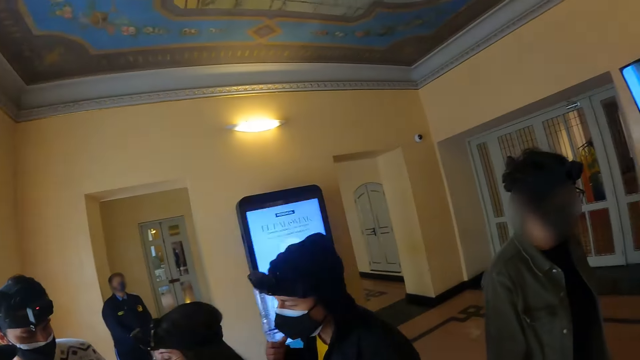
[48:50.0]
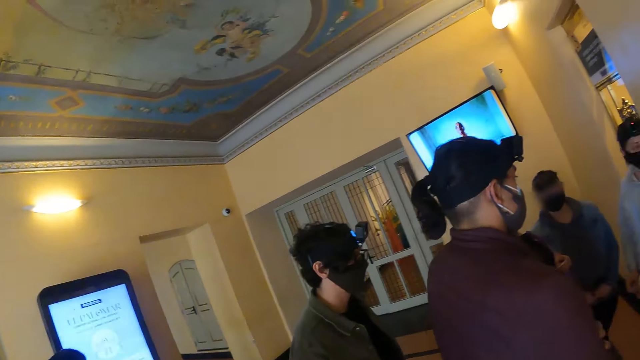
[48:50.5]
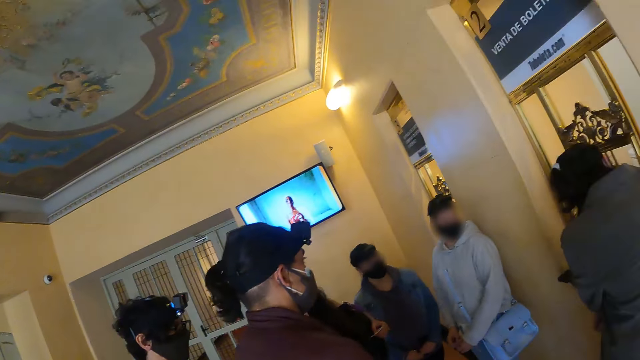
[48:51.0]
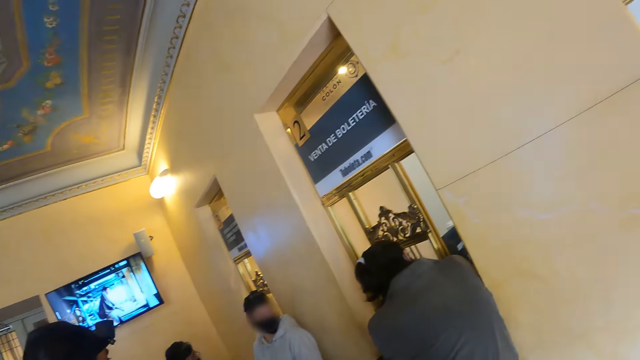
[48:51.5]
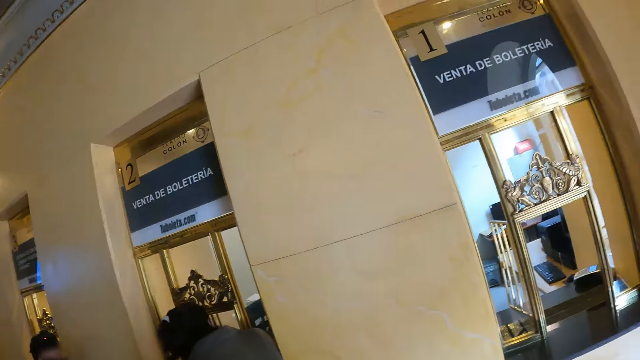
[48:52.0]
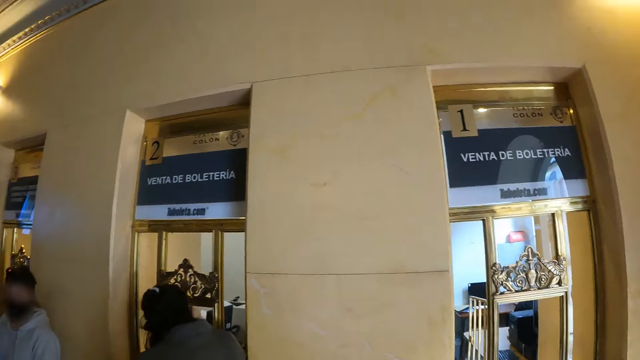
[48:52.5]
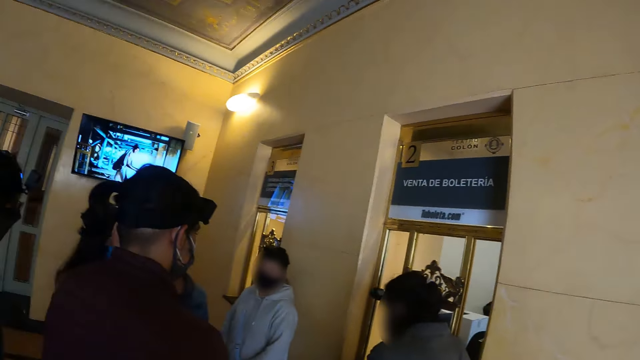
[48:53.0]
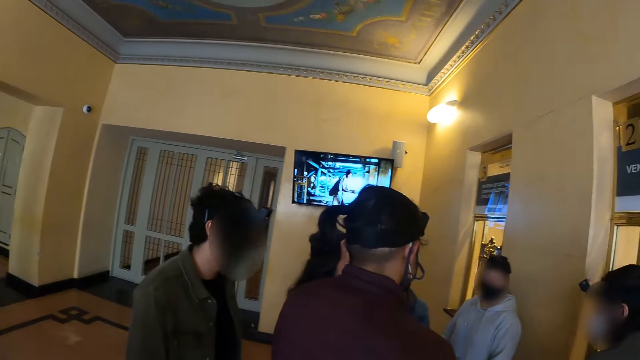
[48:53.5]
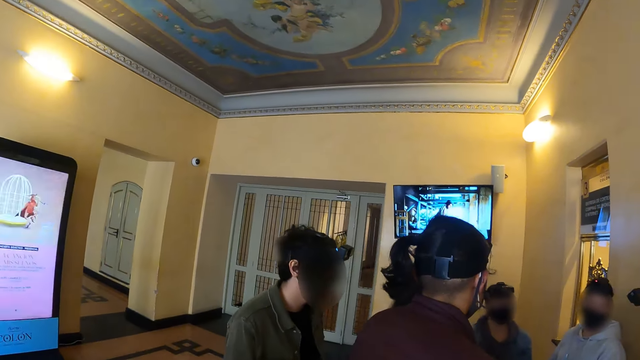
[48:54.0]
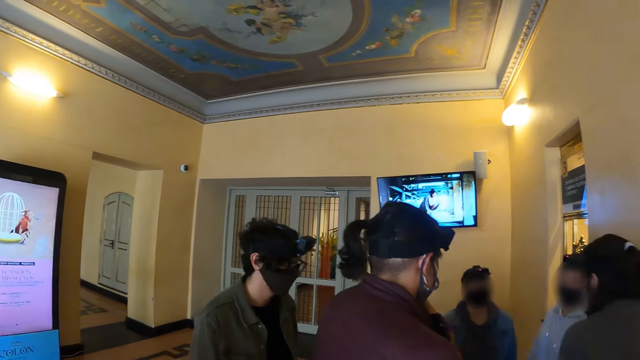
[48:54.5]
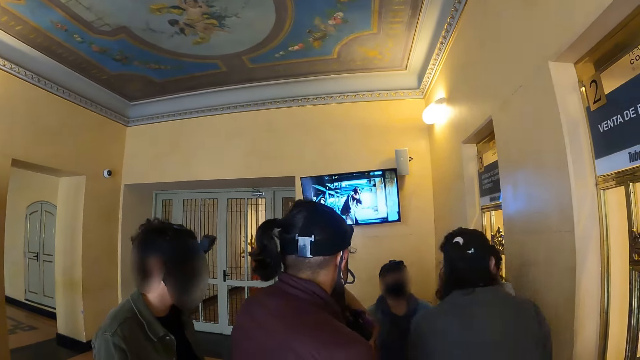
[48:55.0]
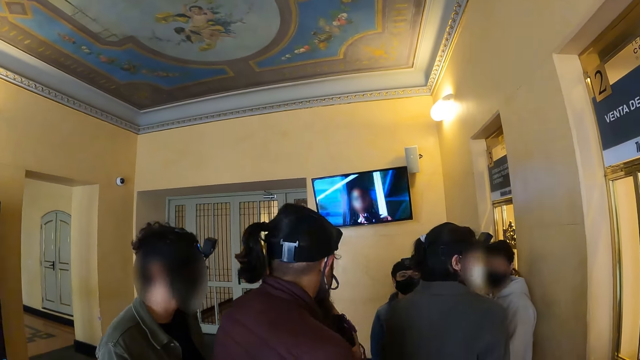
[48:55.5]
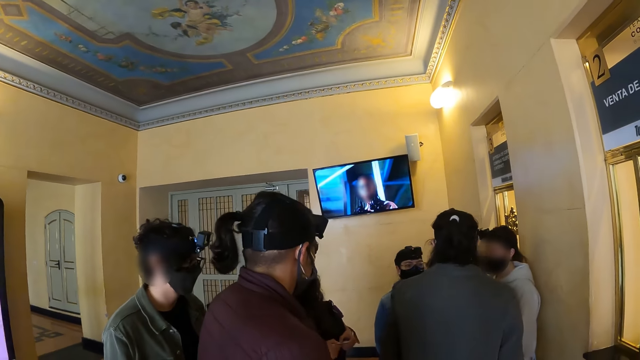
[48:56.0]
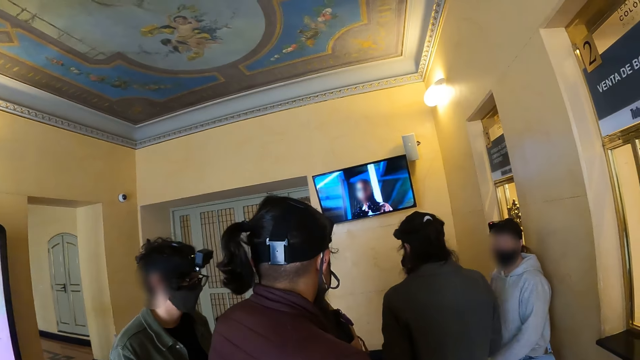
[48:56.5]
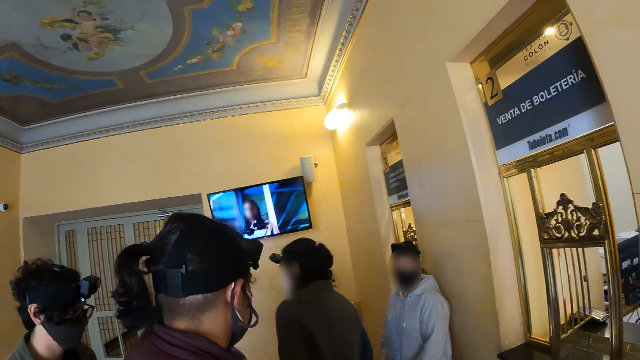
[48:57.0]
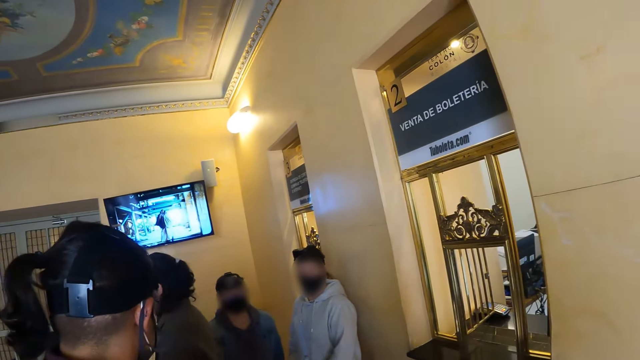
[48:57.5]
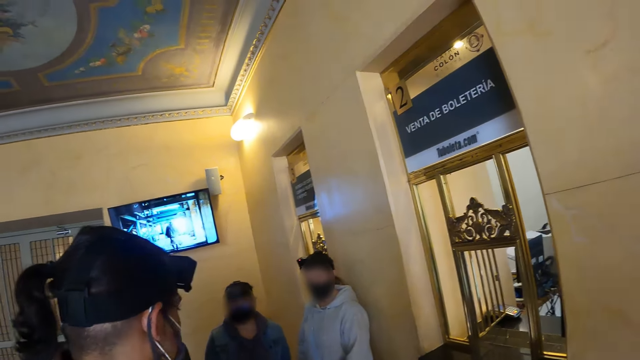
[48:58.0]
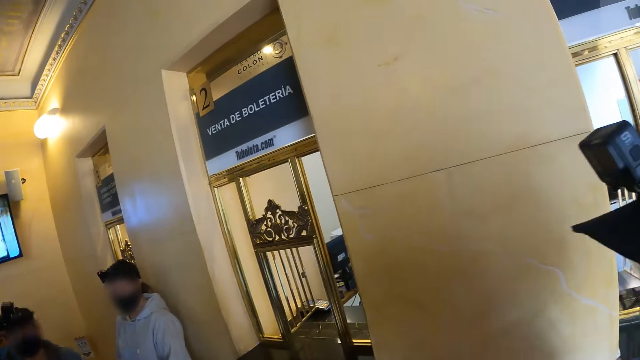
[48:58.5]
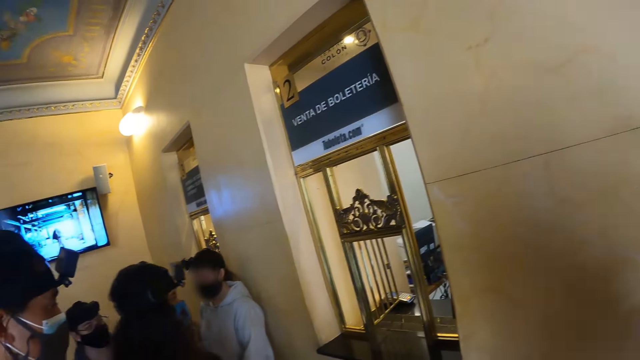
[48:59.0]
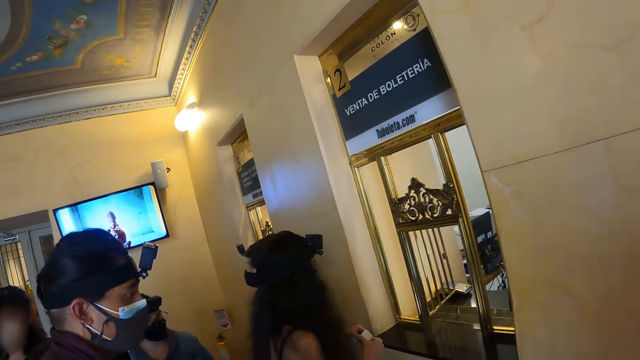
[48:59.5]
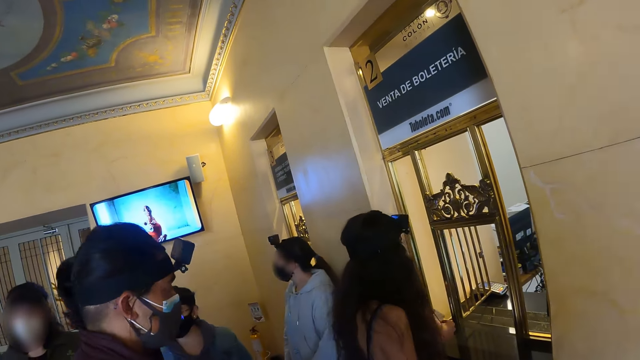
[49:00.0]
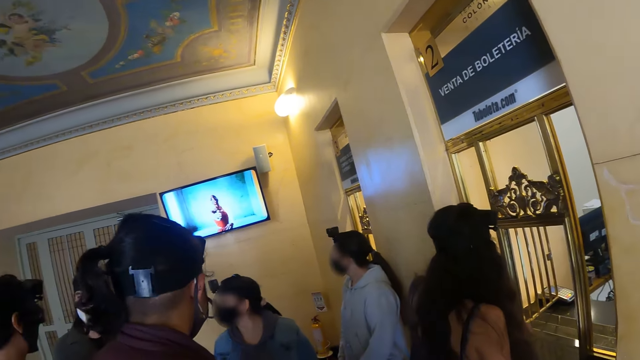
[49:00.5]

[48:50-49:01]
The camera wearer looks around the building. They look at an instructor. They look around the building.

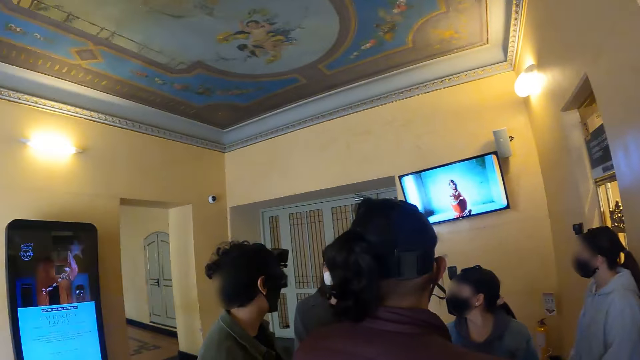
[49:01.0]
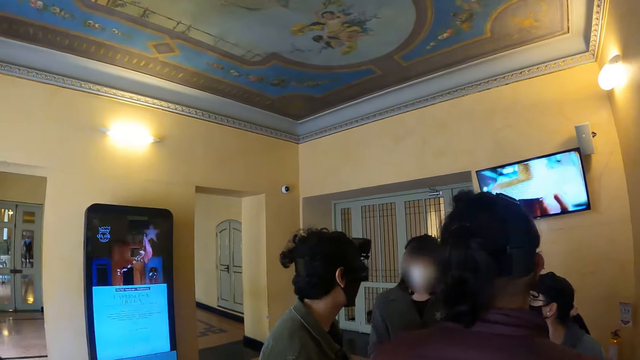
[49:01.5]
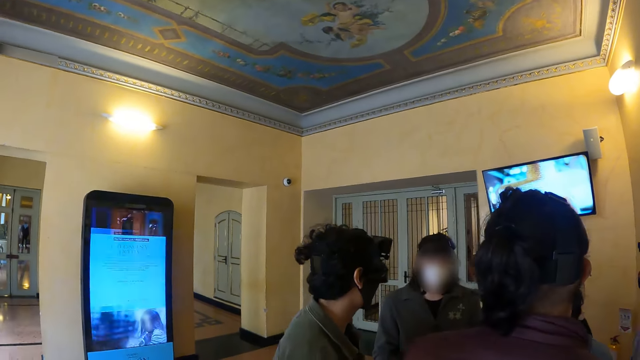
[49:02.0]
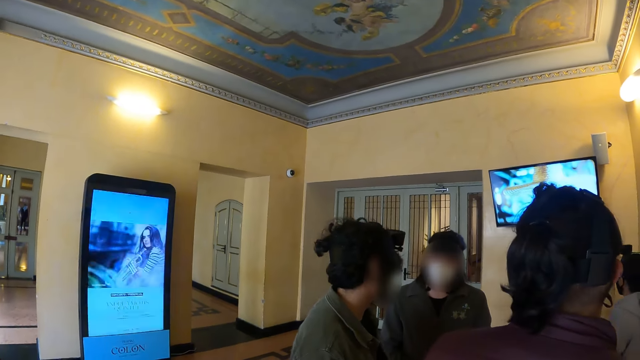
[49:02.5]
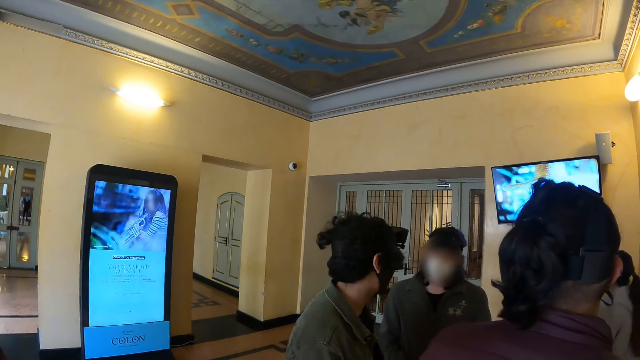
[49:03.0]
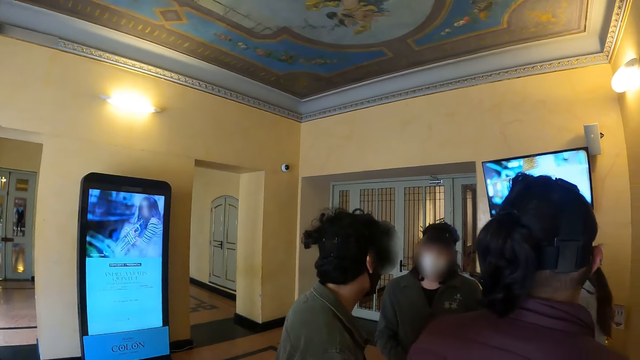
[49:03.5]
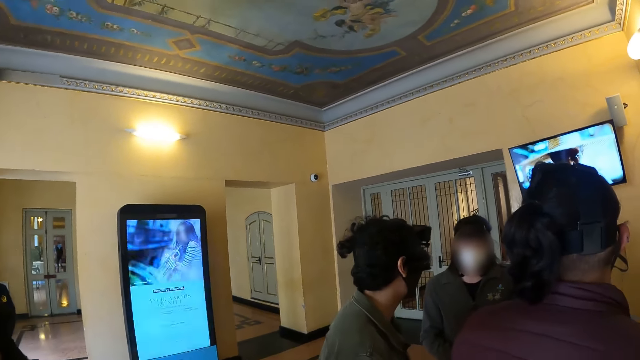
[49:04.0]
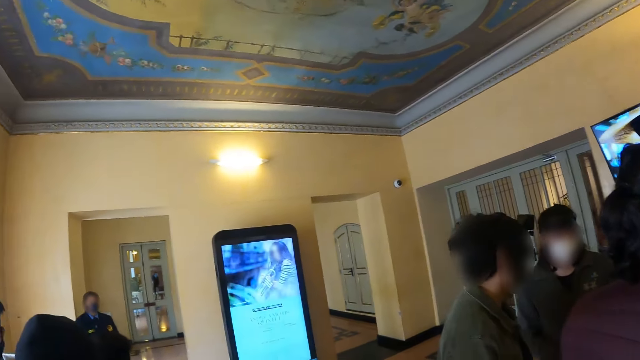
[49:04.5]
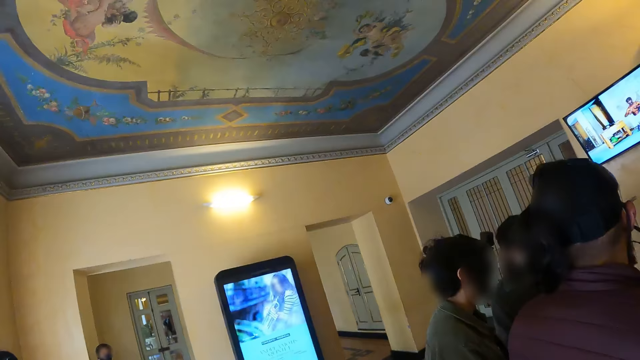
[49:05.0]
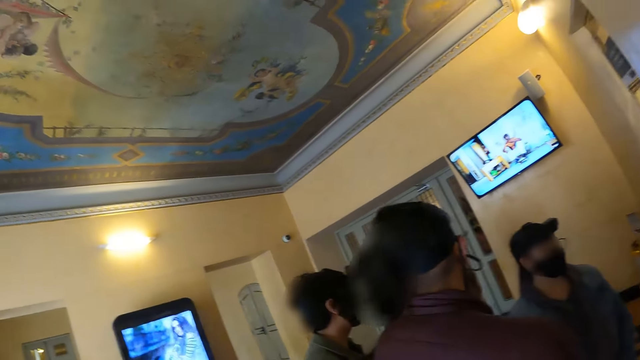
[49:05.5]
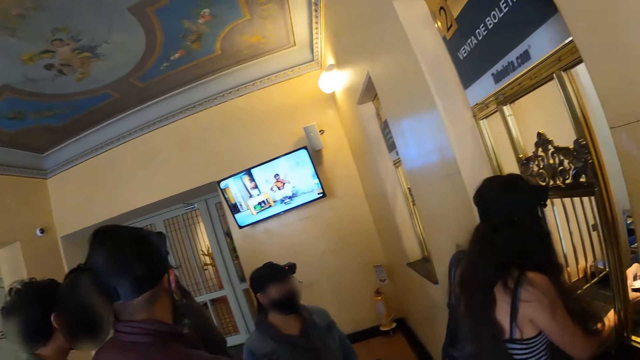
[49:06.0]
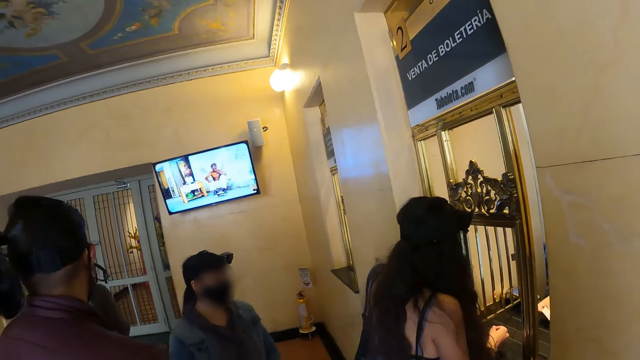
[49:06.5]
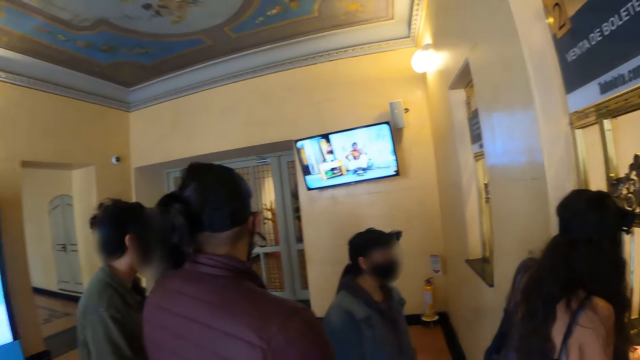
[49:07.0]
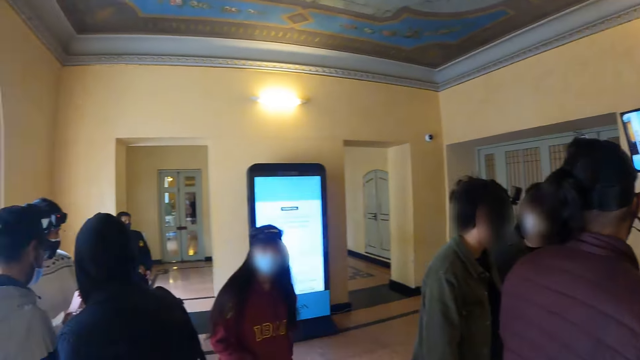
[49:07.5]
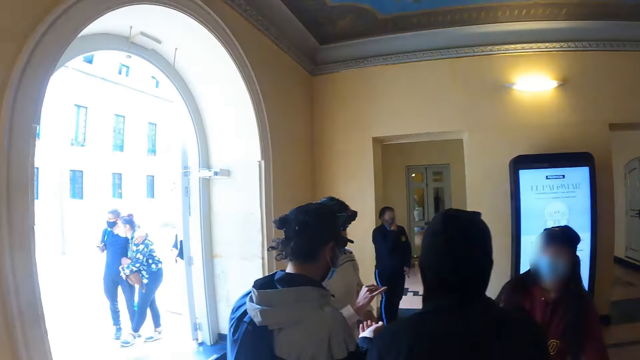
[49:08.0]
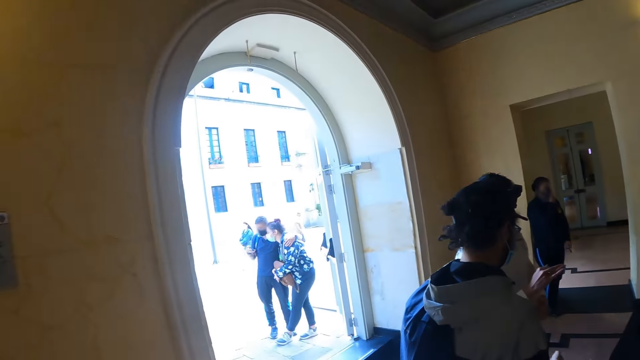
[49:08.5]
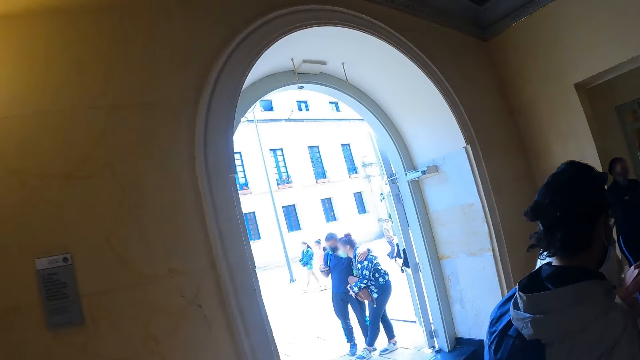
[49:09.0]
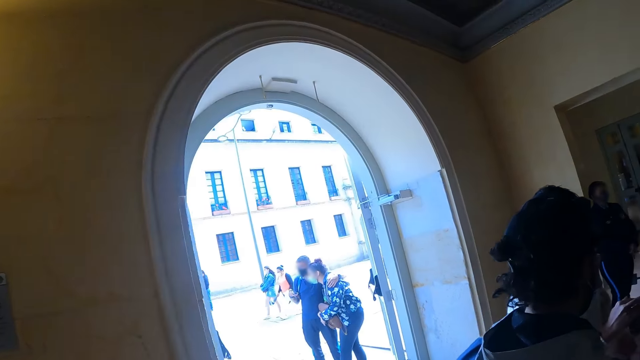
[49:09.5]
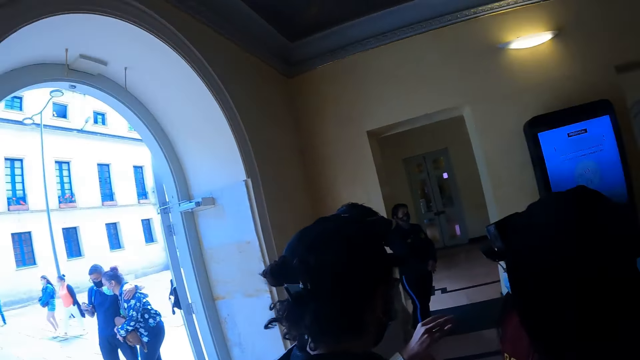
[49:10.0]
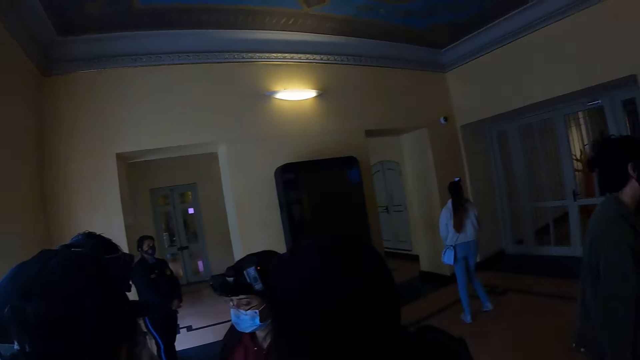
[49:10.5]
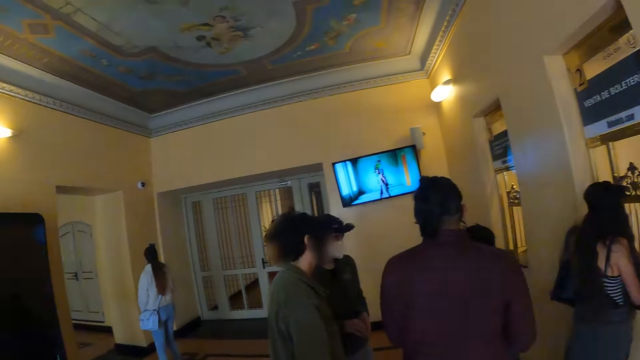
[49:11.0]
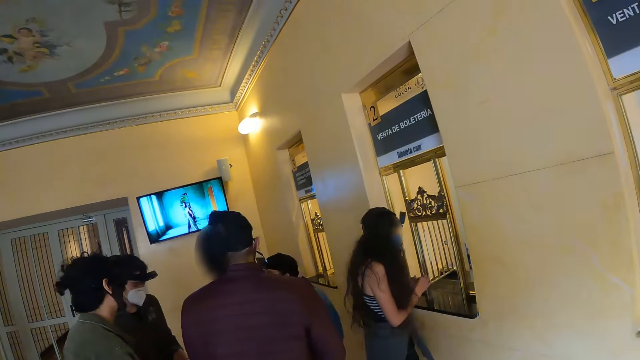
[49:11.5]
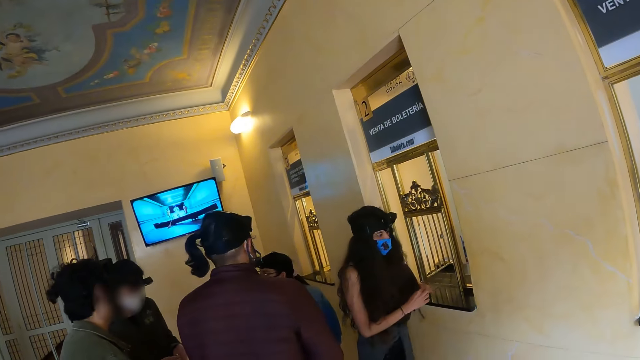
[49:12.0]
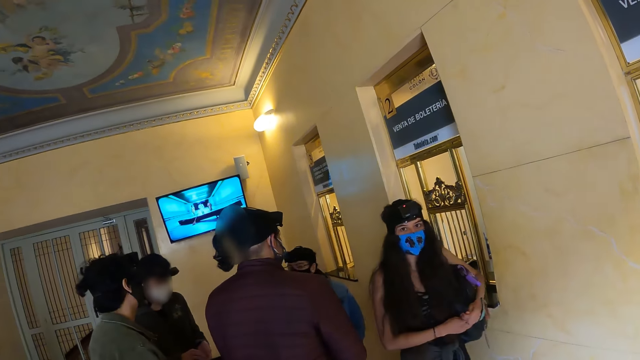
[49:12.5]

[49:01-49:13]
The camera wearer looks at persons in the building. They look at the digital signage advertisement display. They look at persons in the building. They look around the building. They look outside the building. They walk in the building. They look around the building.
